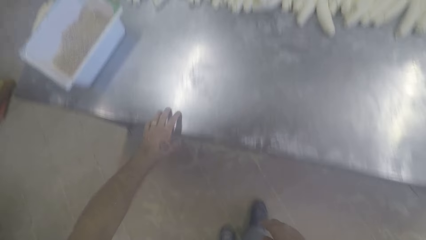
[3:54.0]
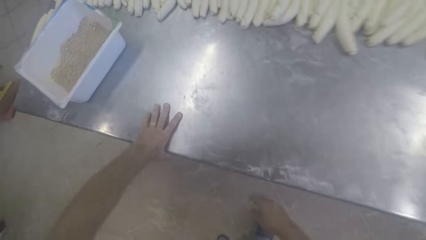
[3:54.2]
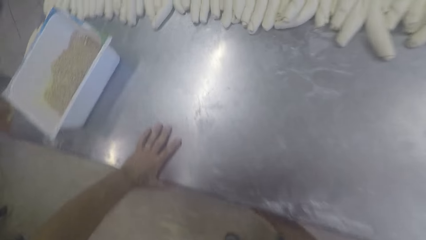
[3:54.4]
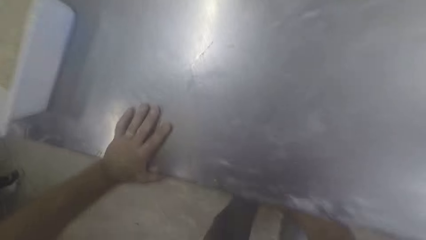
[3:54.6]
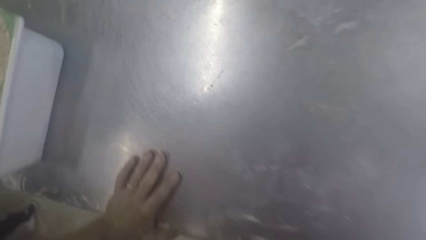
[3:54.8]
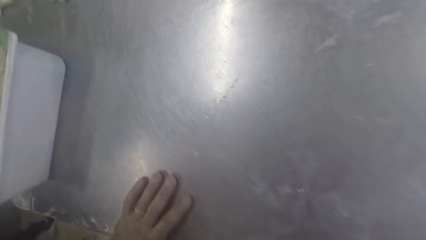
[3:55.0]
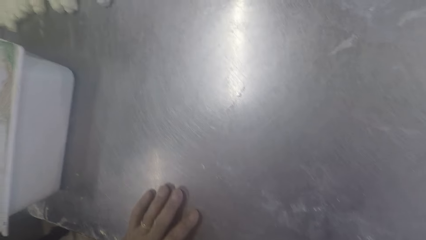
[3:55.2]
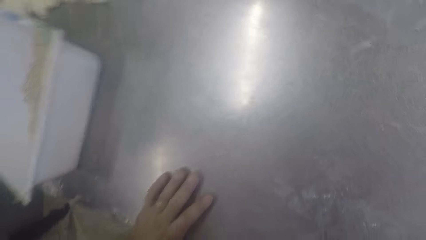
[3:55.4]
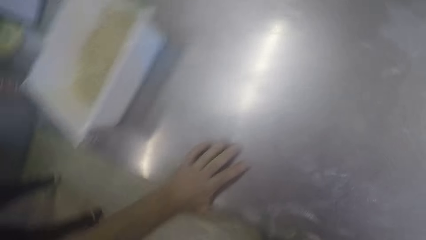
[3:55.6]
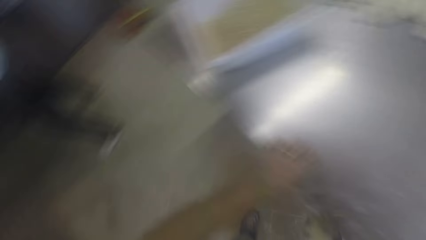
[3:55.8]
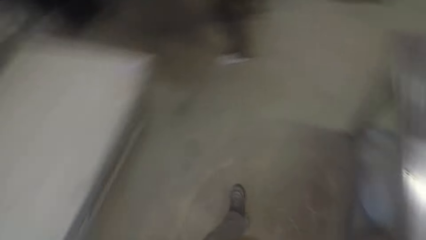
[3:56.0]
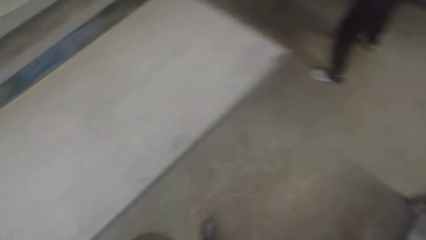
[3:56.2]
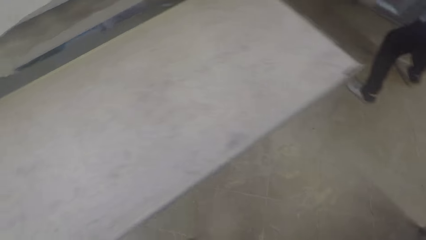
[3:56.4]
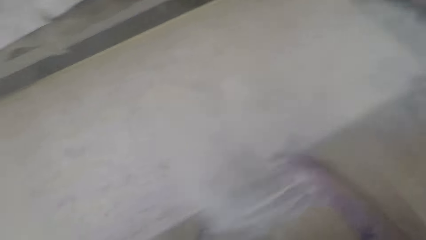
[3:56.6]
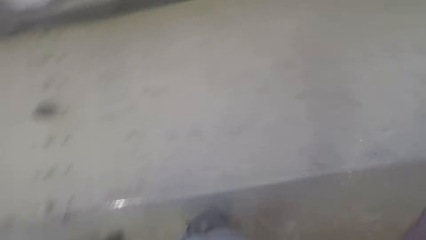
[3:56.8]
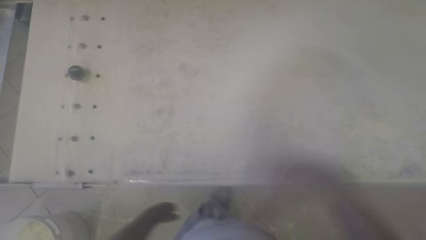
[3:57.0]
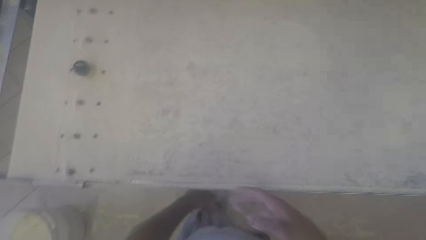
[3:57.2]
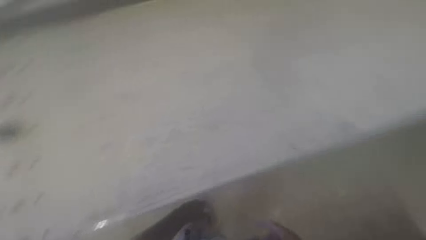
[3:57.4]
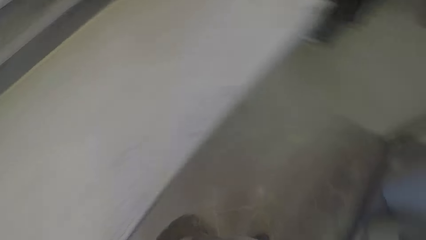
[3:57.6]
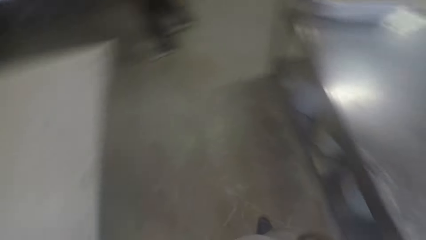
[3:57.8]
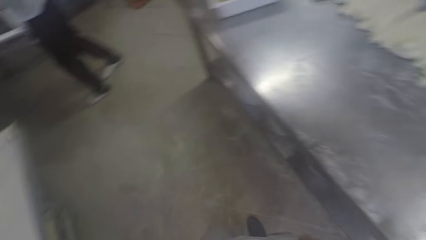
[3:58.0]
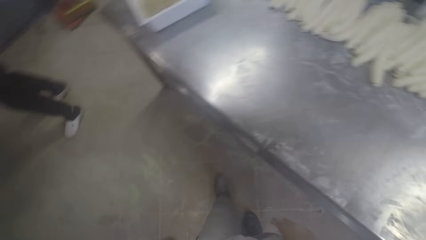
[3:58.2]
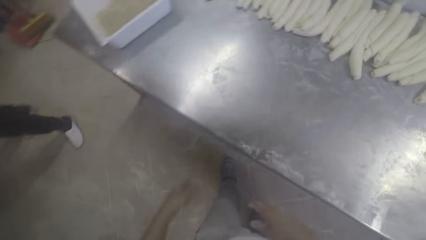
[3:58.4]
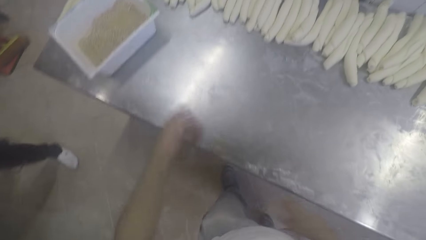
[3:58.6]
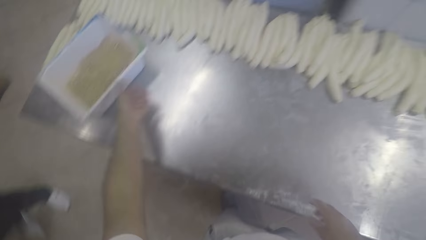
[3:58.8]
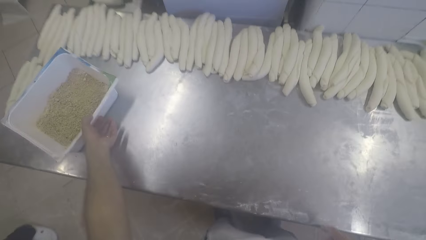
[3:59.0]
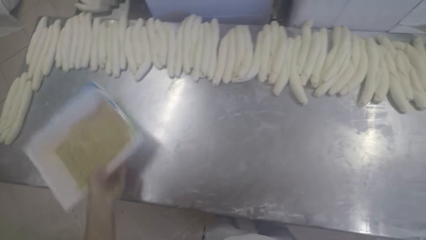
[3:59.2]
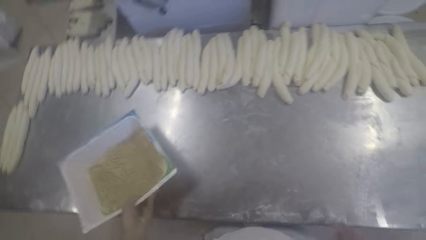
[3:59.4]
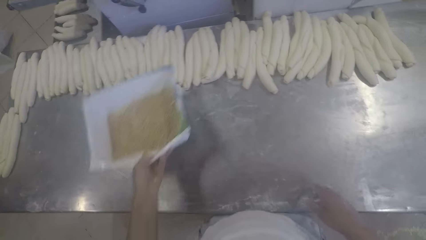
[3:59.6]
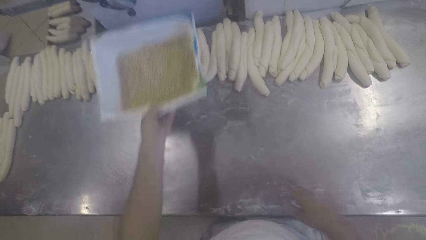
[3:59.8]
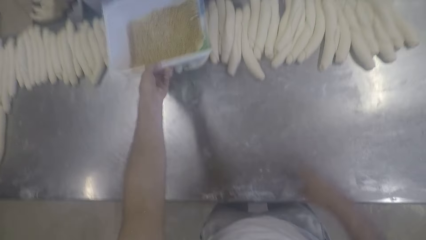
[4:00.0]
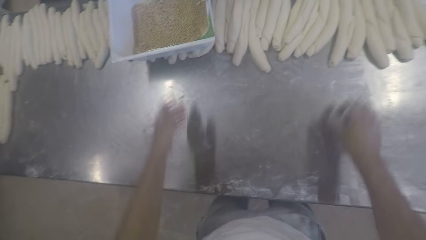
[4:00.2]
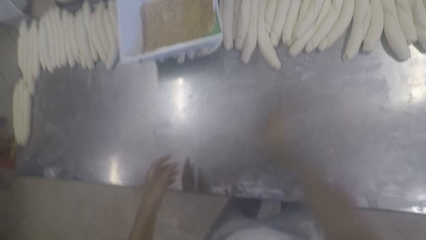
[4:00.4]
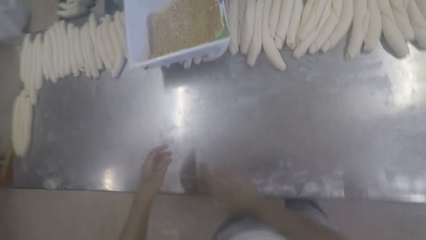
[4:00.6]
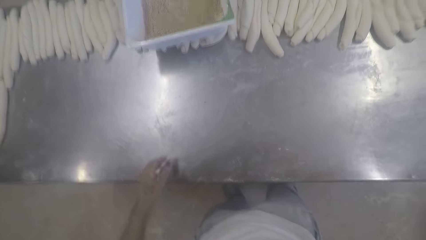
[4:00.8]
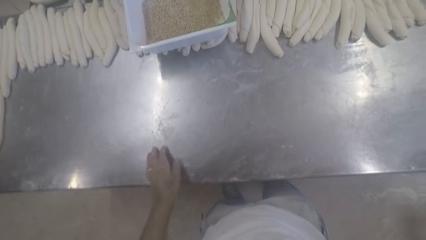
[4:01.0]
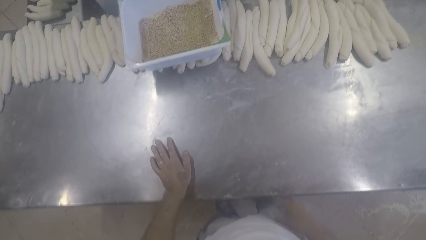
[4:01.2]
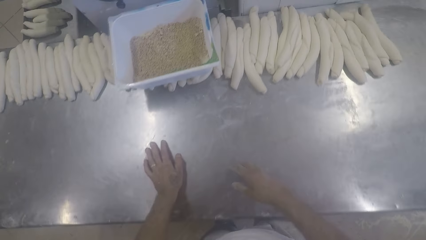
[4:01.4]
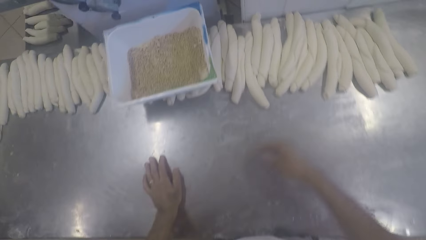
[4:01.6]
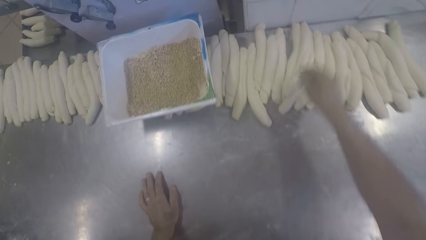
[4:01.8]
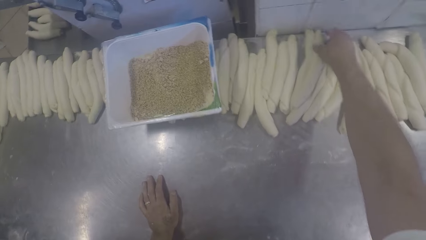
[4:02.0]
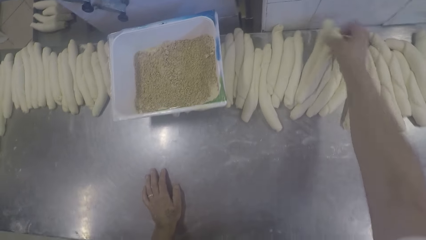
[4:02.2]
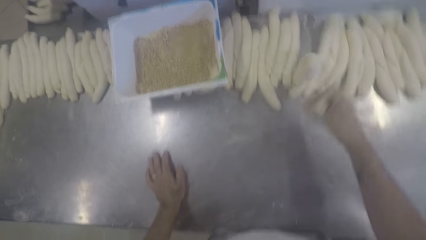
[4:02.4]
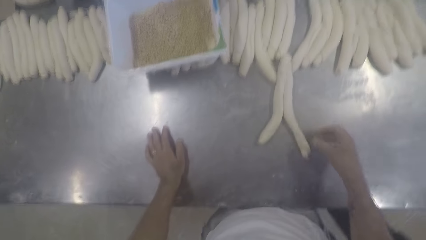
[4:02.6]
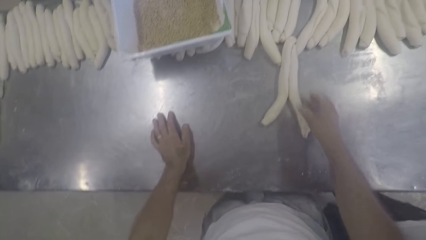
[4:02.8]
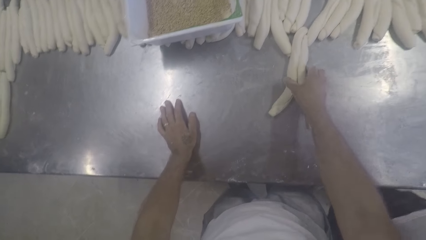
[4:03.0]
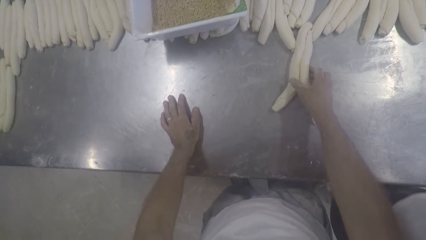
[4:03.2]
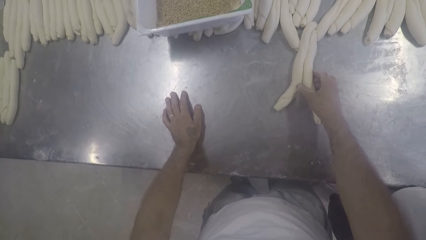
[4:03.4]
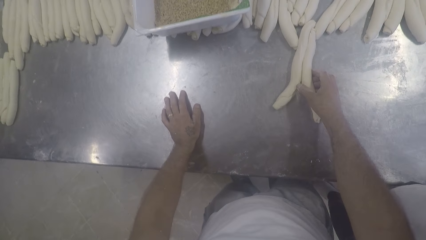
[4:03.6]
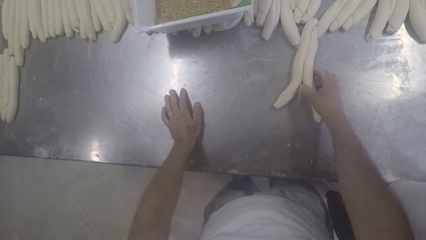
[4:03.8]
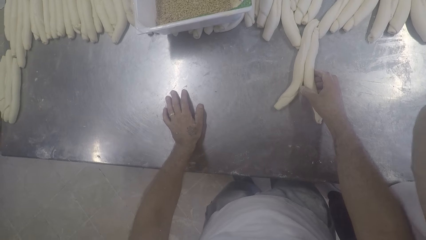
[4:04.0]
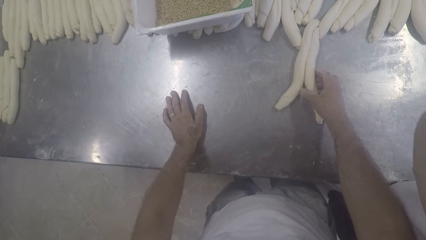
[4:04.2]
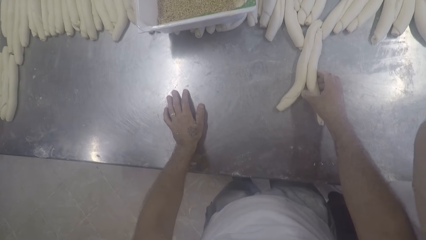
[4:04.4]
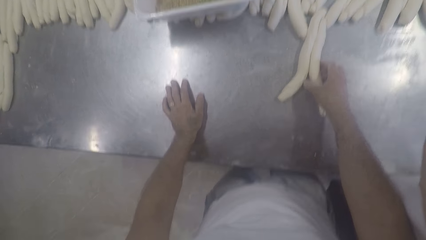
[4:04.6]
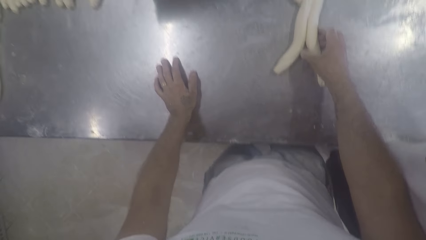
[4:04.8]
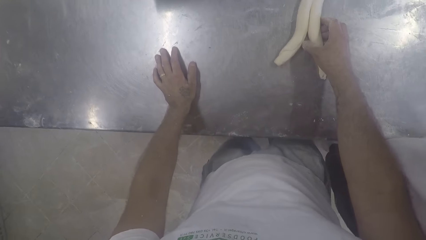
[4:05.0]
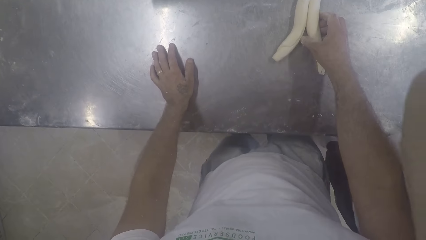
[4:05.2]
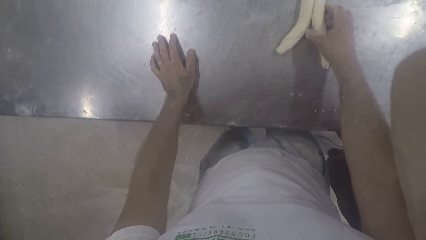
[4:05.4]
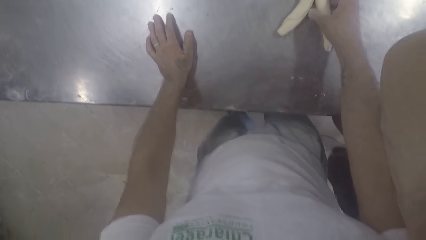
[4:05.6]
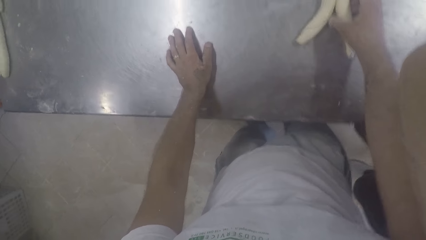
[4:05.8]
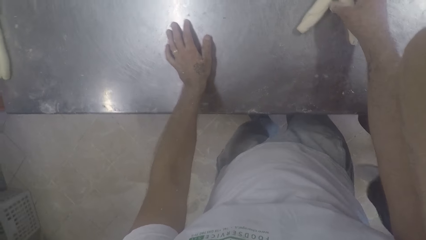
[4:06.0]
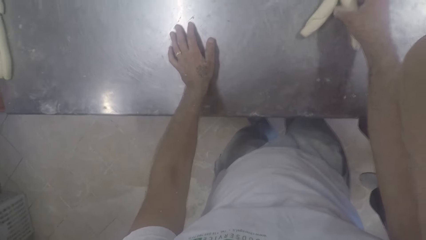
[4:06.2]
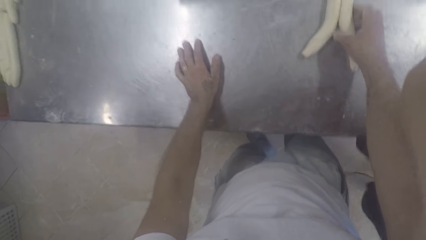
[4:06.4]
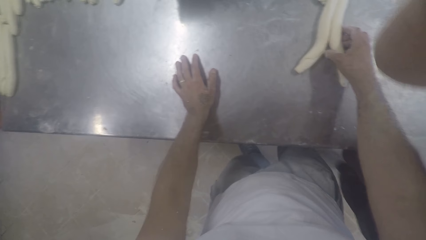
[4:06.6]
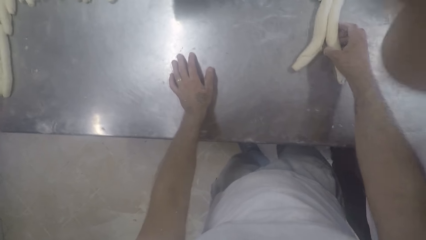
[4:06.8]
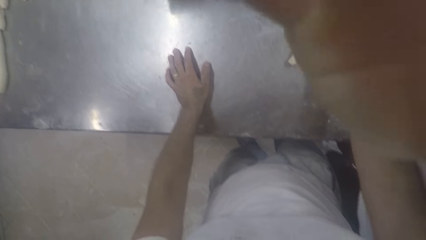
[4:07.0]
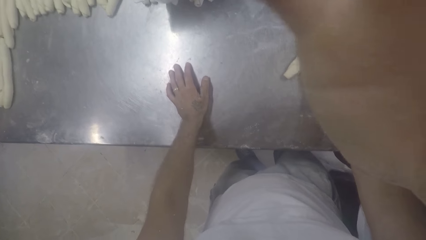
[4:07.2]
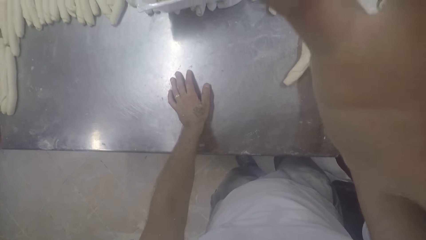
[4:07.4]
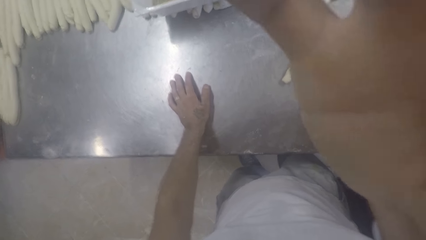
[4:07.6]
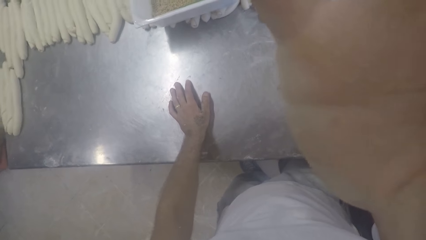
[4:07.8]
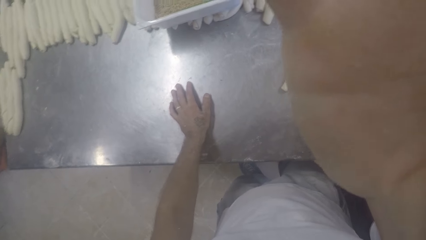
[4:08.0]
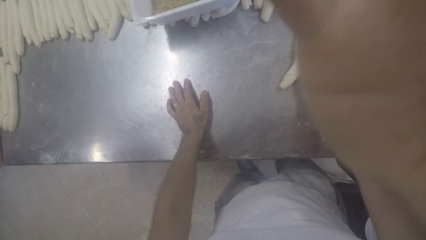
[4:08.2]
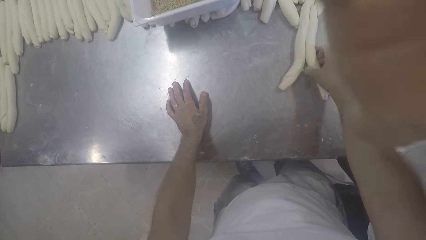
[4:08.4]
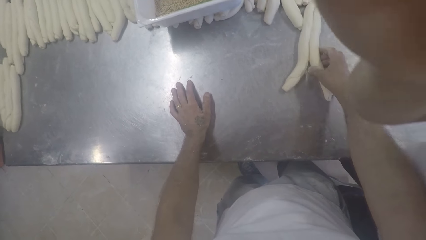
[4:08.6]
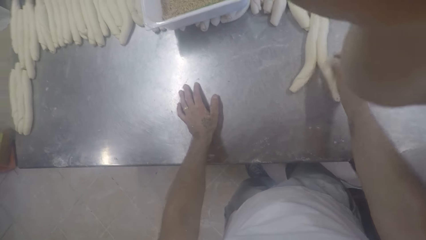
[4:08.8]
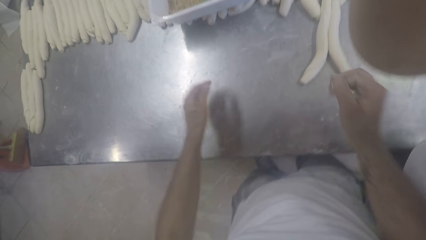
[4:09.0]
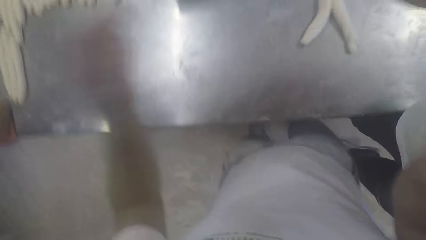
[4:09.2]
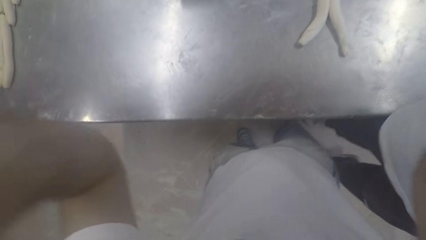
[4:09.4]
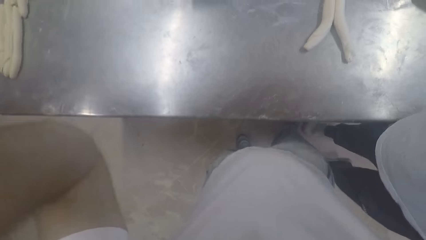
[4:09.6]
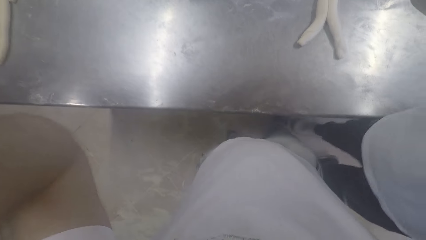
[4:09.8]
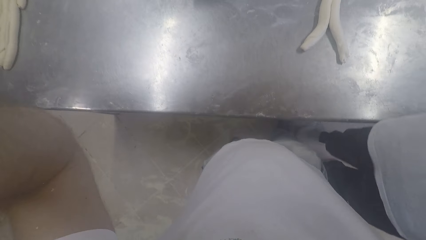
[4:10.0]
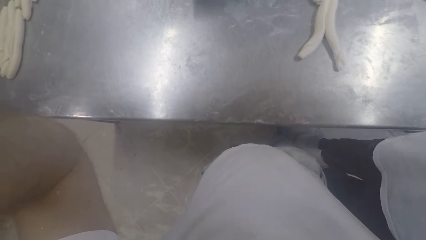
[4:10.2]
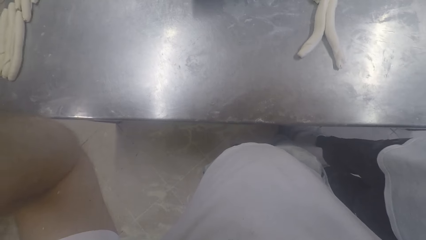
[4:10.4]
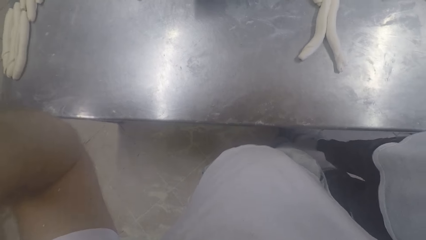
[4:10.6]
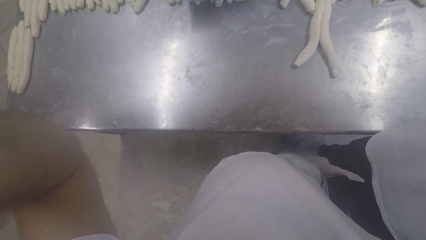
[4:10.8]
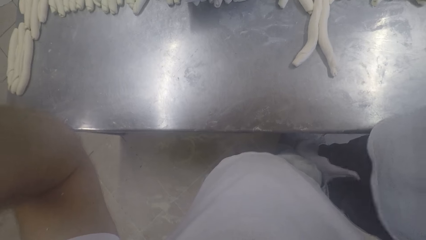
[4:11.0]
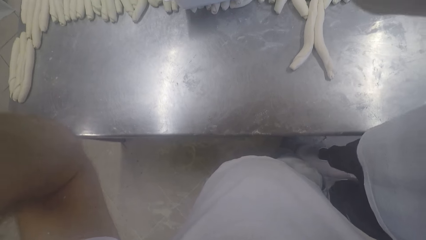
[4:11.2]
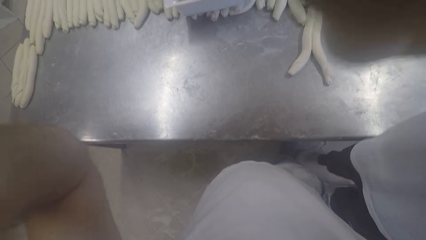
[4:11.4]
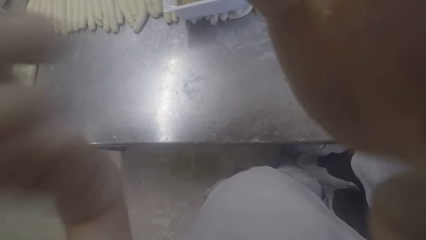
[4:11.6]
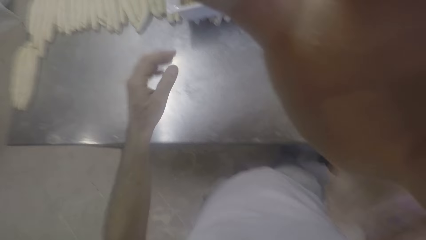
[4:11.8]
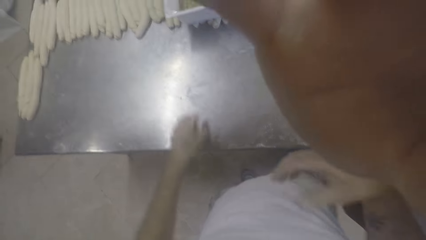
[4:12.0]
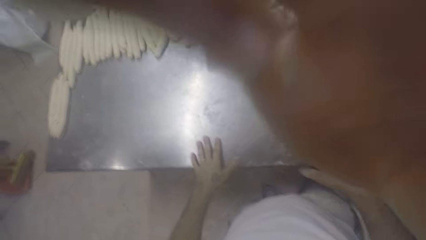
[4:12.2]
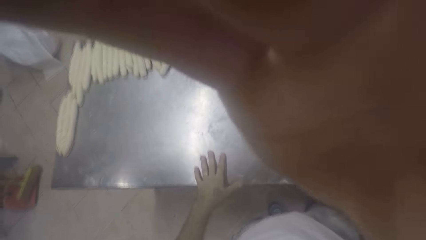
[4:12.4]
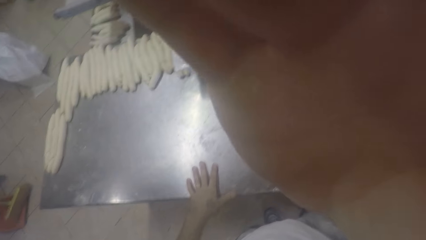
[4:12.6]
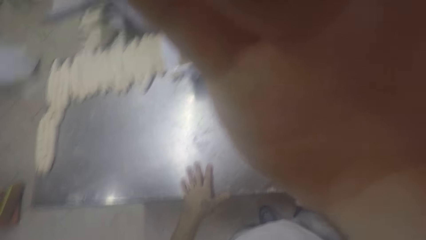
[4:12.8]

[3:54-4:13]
The camera wearer holds the table with his left hand. He throws flour on the tray with his left hand. He moves a bowl of bread crumbs on the table with his left hand. He picks the tray. He puts the tray on a piece of dough. He wipes the table with his left hand. He pulls a piece of dough on the table with his right hand. He picks doughs on the table. An apprentice moves his right hand towards the camera wearer. The apprentice adjusts the camera wearer's camera with a hand. The camera wearer touches his head with both hands. He adjusts the camera with hands. He places both hands on the table.
